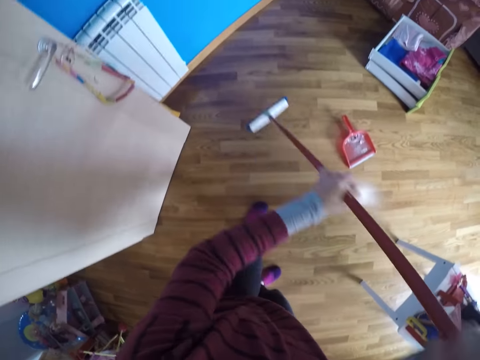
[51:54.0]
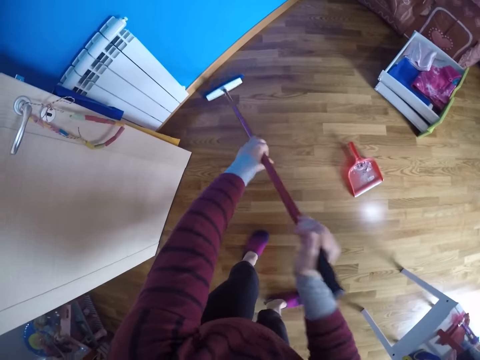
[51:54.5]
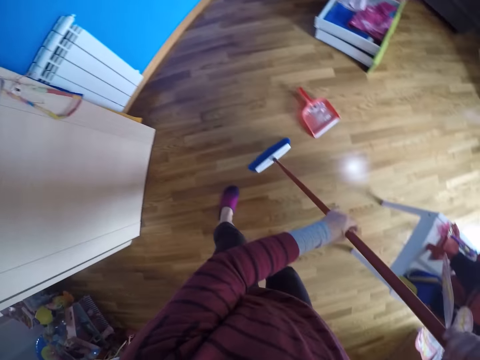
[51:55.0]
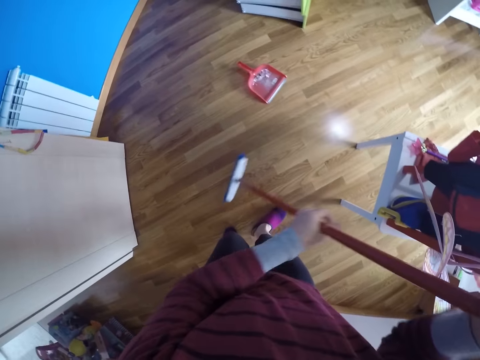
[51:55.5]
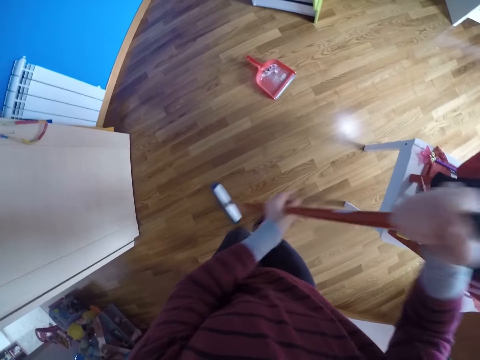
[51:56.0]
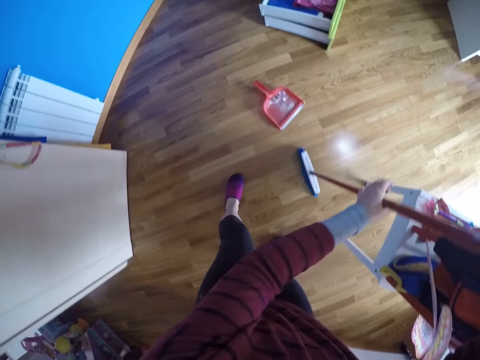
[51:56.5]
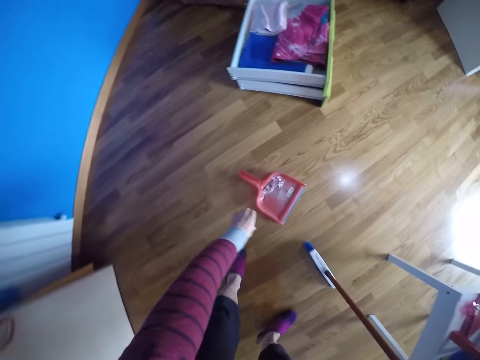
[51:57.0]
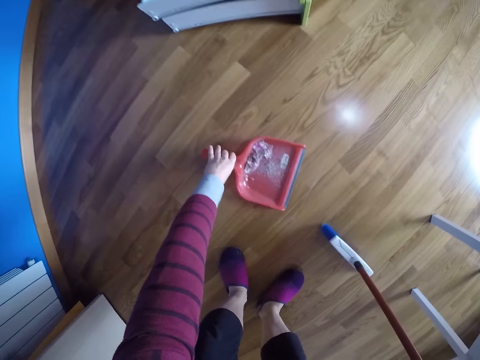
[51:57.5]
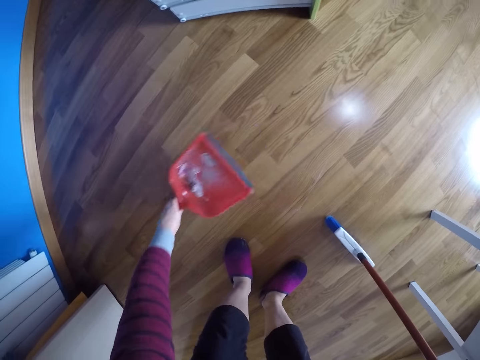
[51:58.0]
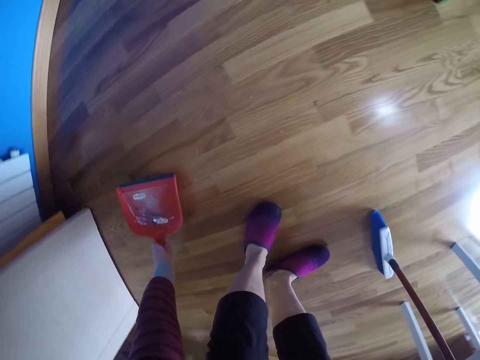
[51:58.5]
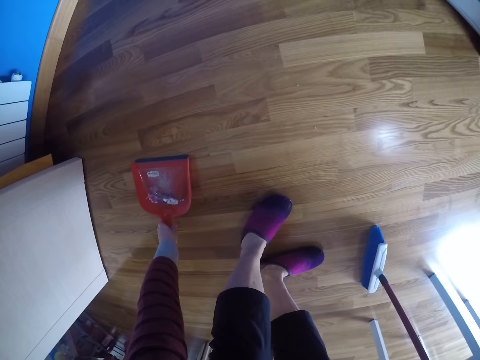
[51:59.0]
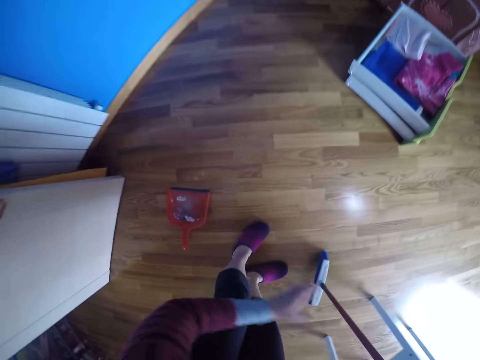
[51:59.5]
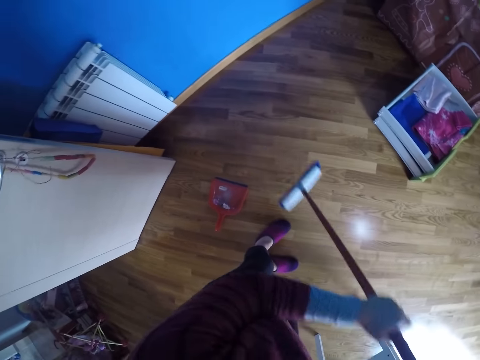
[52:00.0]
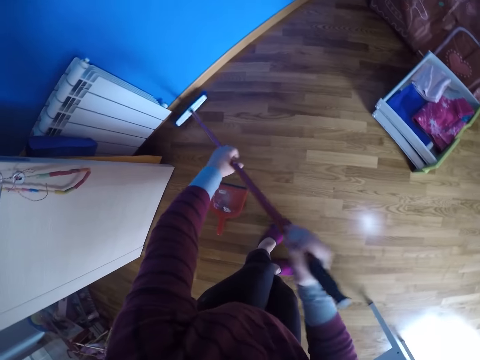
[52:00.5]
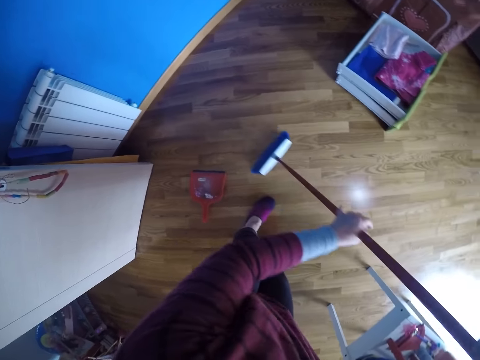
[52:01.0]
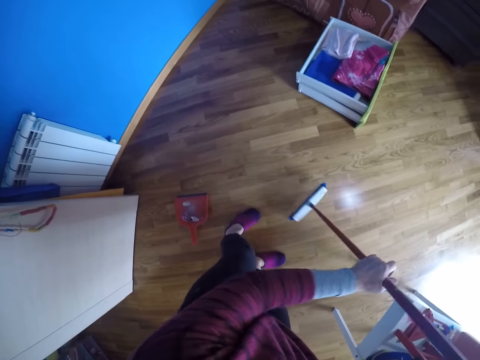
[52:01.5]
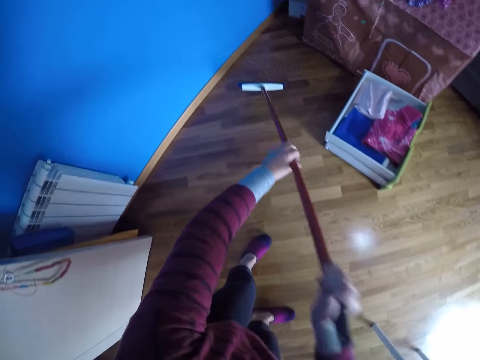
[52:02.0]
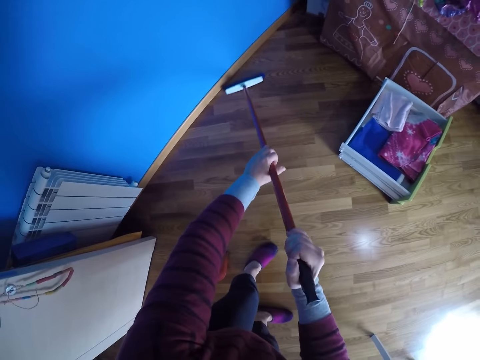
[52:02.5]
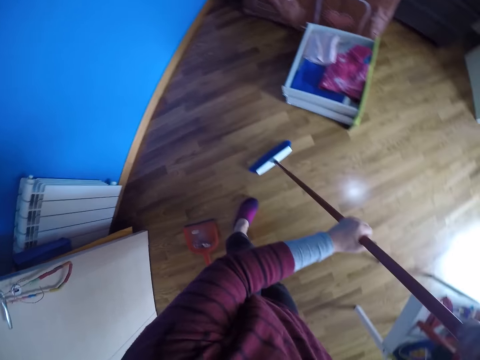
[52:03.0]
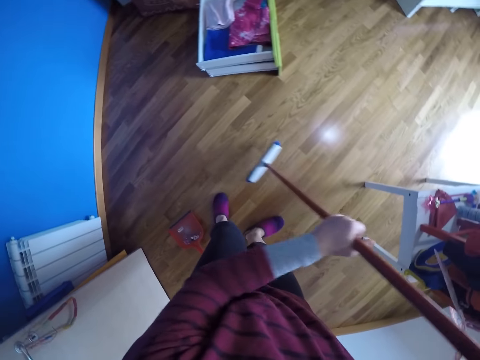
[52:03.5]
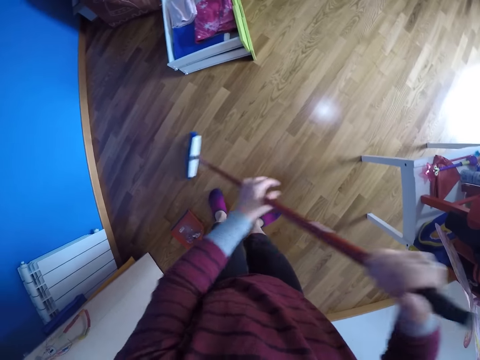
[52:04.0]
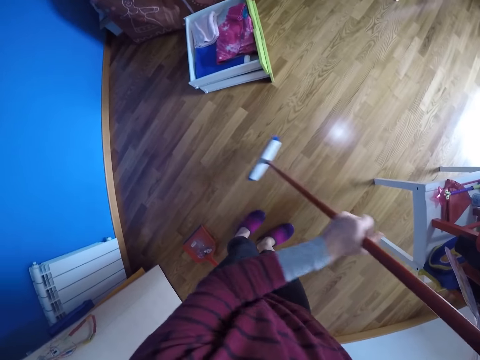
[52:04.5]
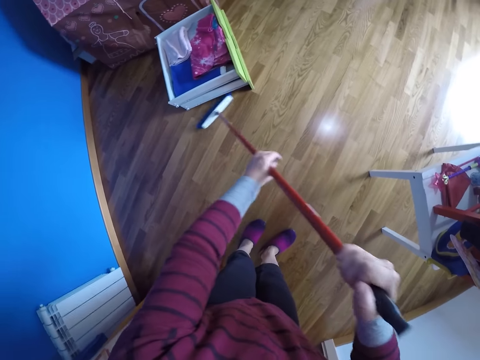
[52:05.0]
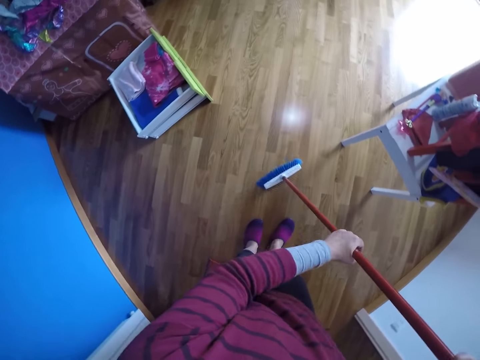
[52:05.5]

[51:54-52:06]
The camera wearer bends downwards. She moves the dustpan with her left hand. She picks up the dustpan on the floor and puts the dustpan on the floor. She grabs the floor brush with both hands. She sweeps the floor of the room with the floor brush in both hands.

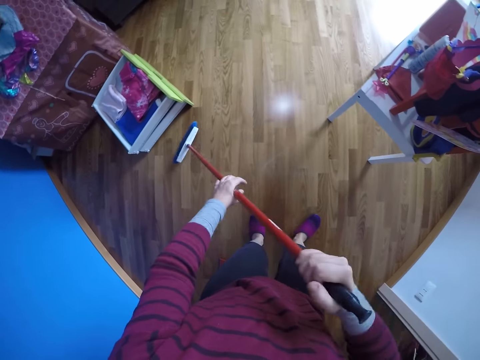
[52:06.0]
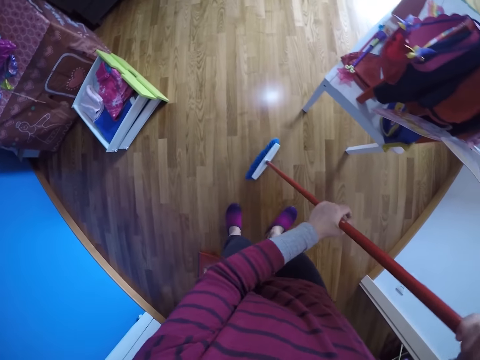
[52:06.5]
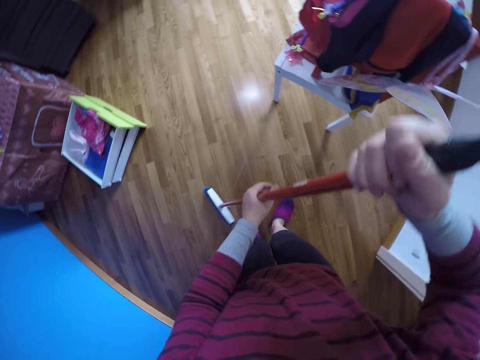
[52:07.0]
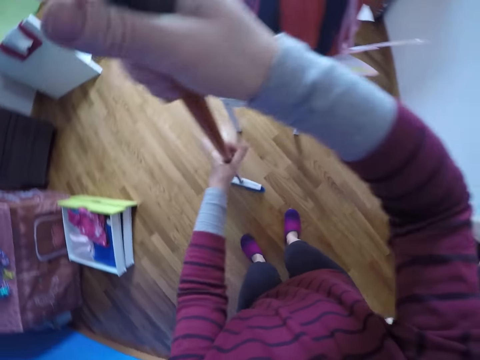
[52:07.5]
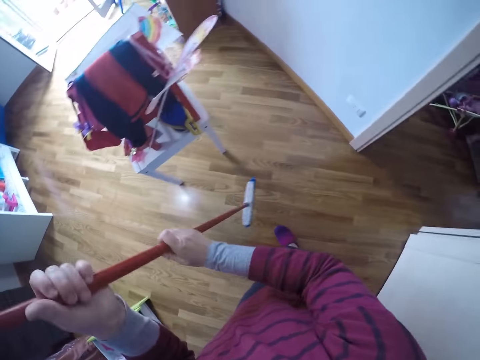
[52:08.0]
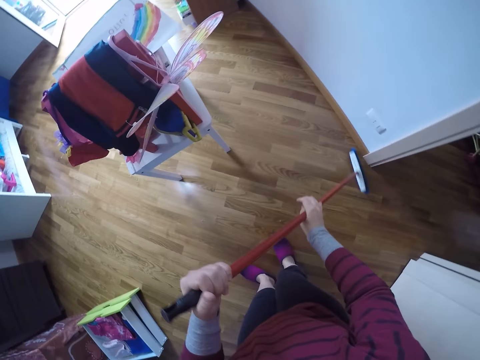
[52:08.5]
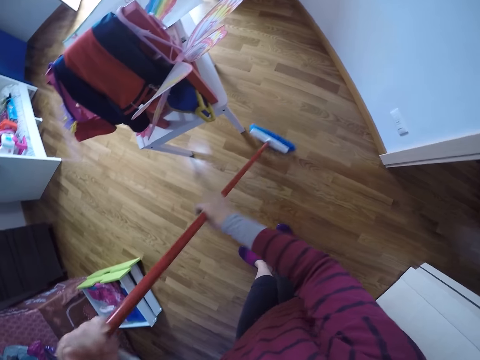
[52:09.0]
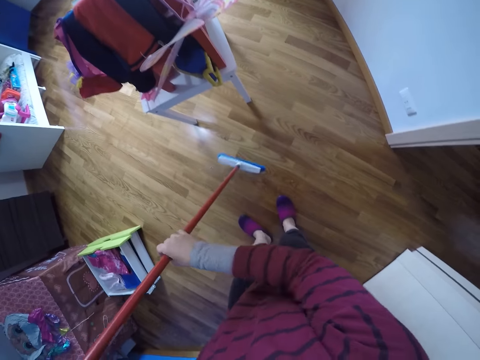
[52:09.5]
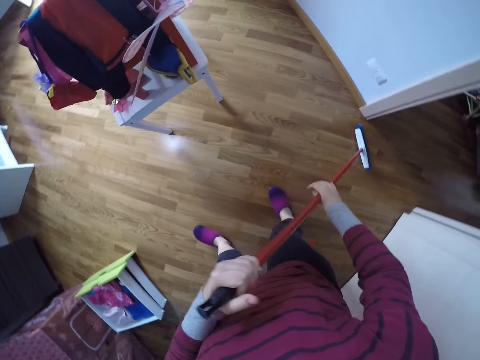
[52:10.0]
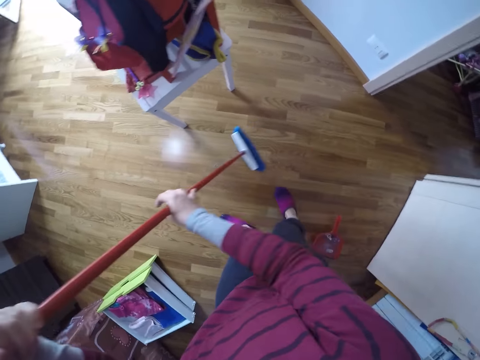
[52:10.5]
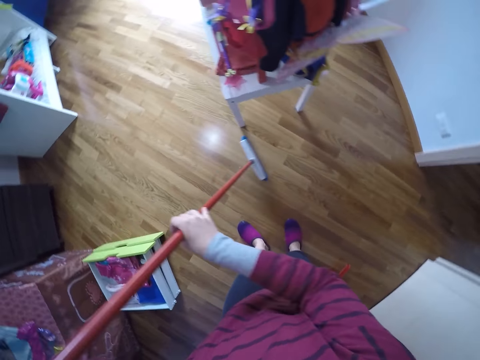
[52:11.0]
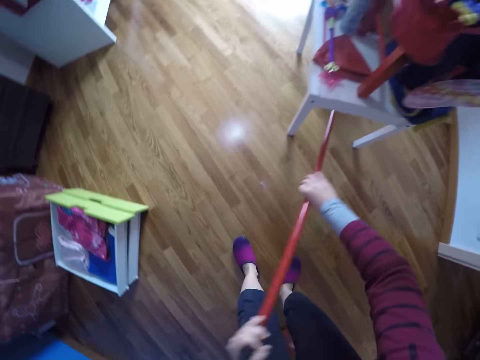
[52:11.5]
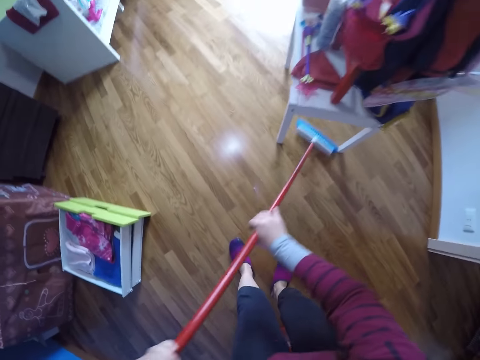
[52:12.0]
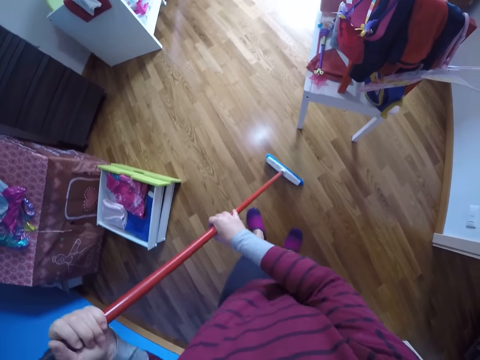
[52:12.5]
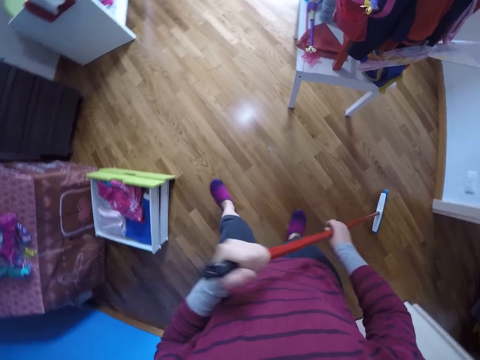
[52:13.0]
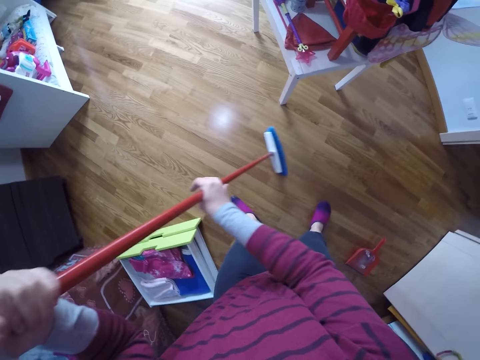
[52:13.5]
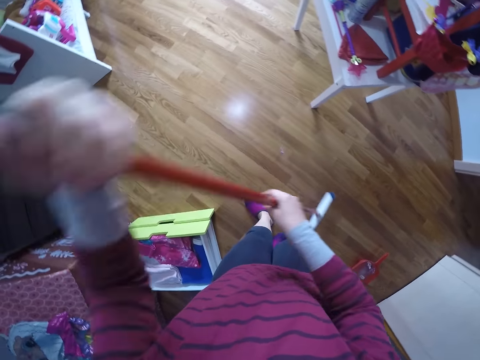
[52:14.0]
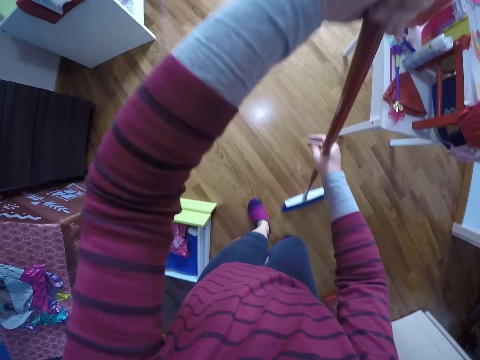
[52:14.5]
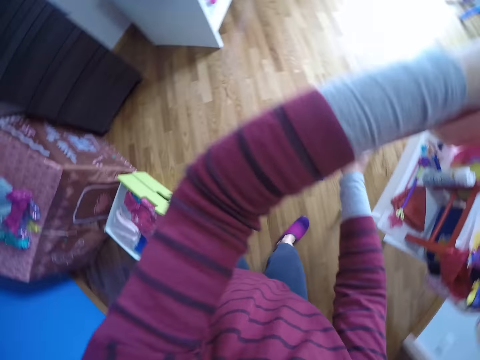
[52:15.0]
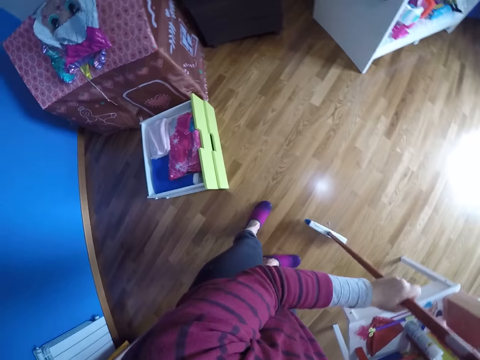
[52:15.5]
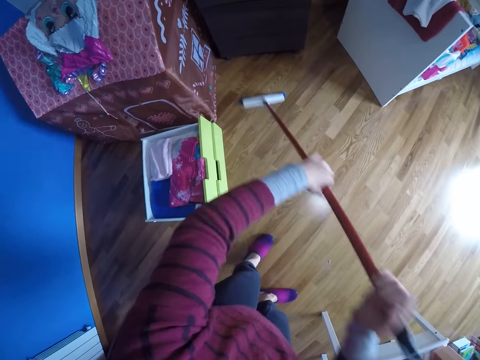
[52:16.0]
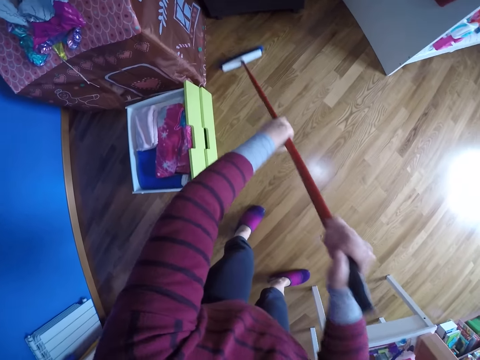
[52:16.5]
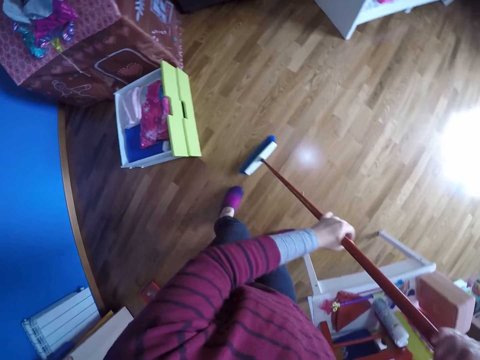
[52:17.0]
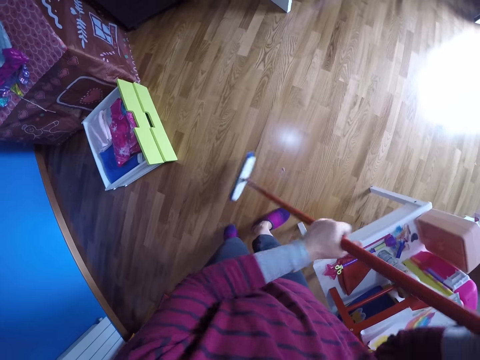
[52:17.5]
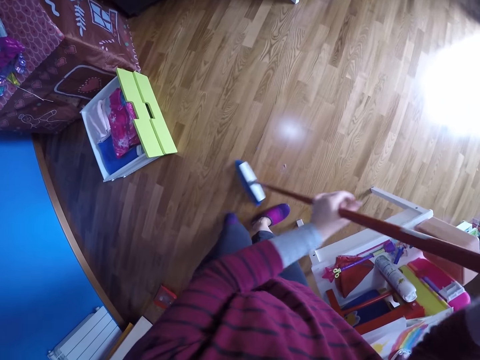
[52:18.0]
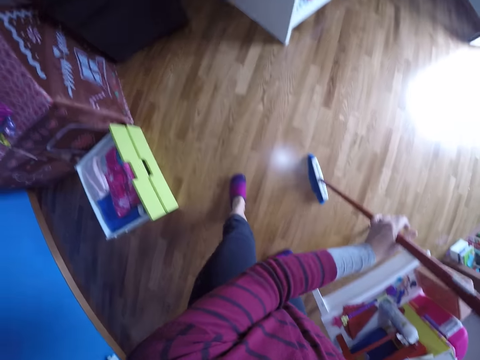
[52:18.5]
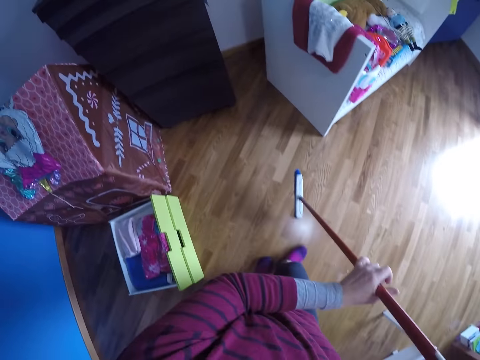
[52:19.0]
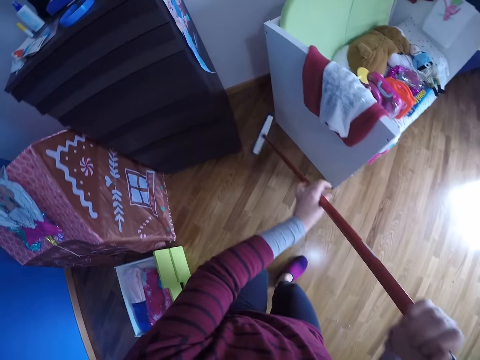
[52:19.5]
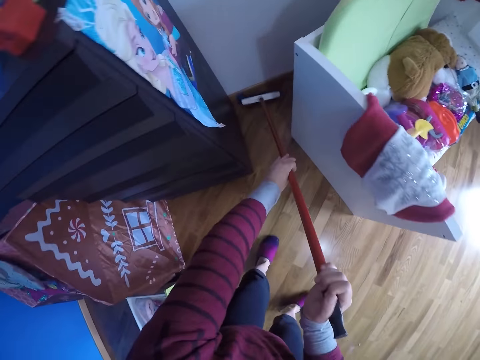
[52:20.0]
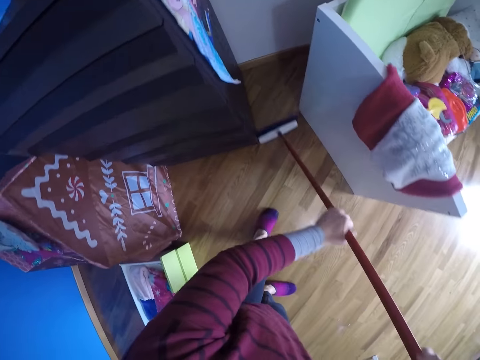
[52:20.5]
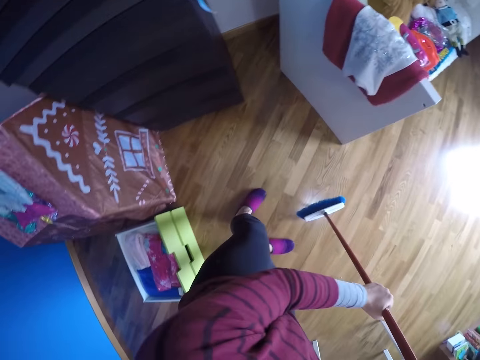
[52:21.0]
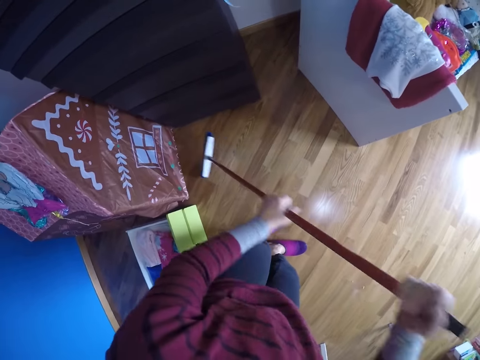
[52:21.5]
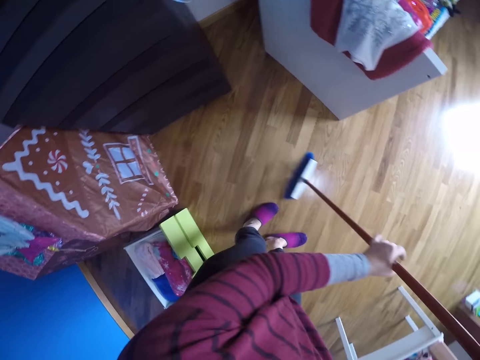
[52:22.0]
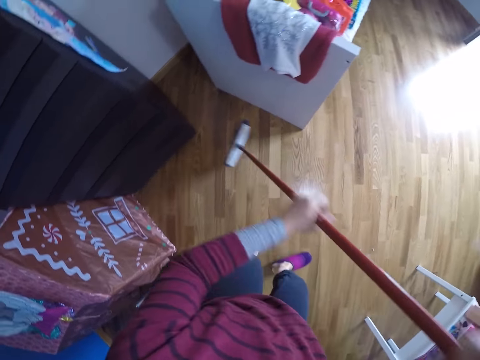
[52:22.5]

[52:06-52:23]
The camera wearer turns around and sweeps the house with a long handled broom. They turn around and sweep the house with the long handled broom. They walk around and sweep the house with the long handled broom.
